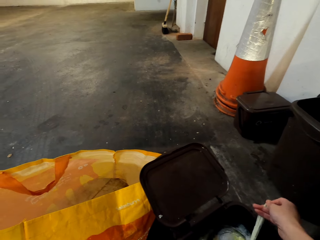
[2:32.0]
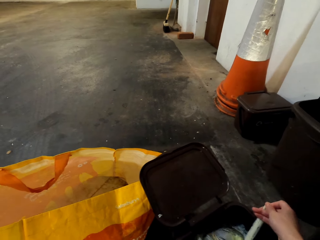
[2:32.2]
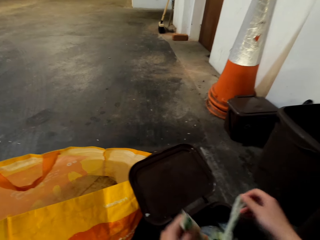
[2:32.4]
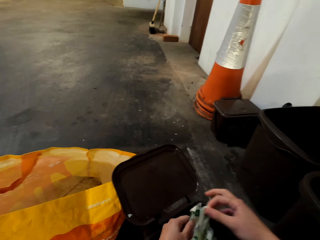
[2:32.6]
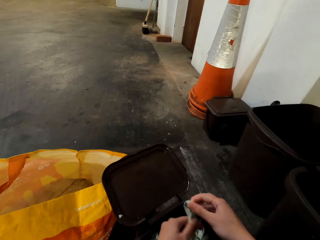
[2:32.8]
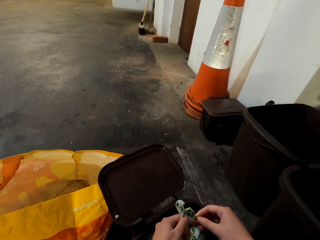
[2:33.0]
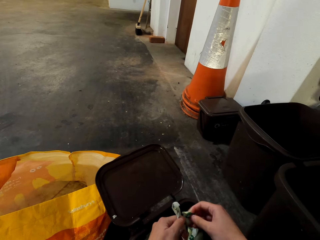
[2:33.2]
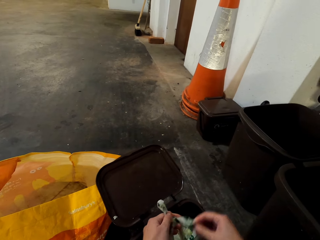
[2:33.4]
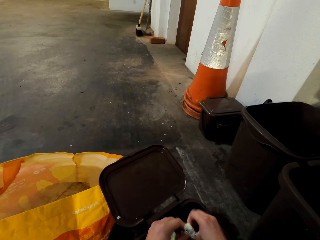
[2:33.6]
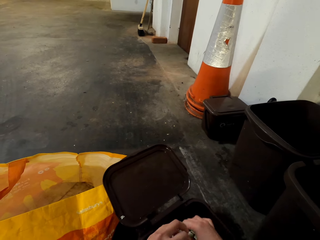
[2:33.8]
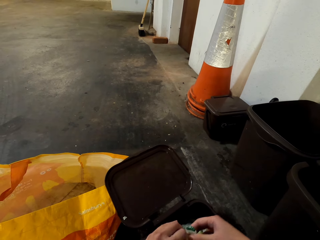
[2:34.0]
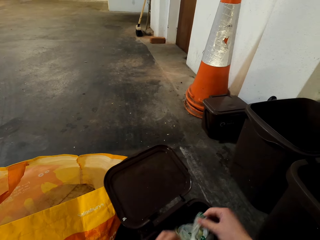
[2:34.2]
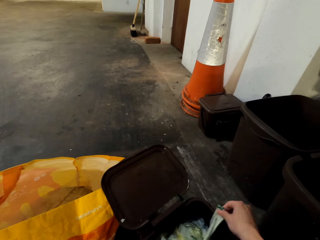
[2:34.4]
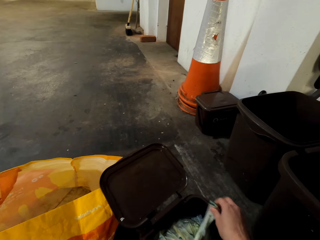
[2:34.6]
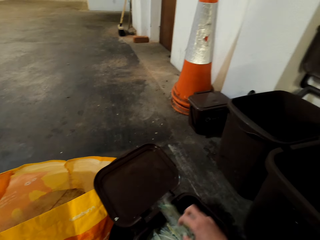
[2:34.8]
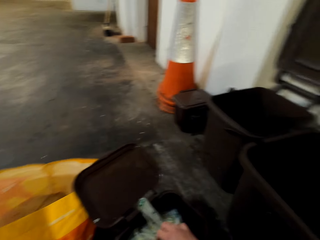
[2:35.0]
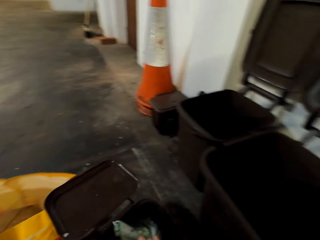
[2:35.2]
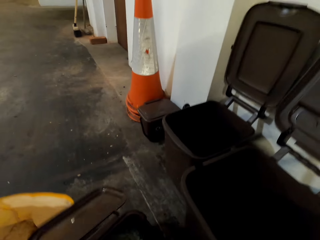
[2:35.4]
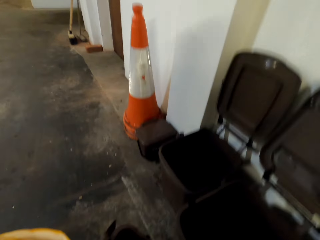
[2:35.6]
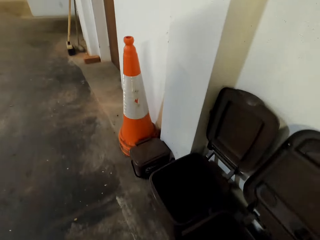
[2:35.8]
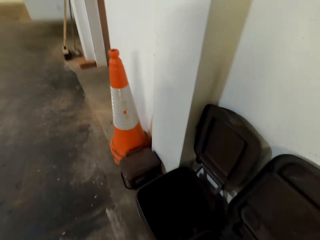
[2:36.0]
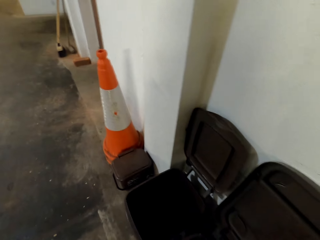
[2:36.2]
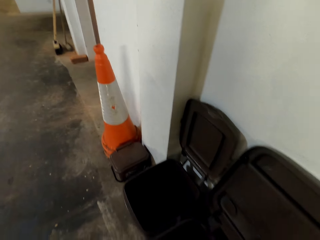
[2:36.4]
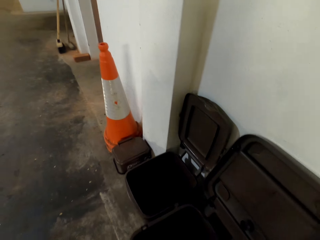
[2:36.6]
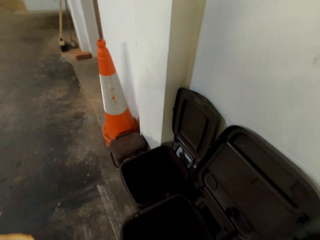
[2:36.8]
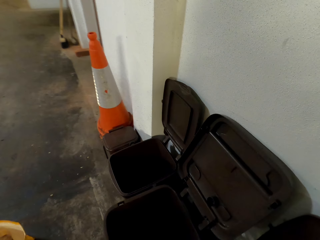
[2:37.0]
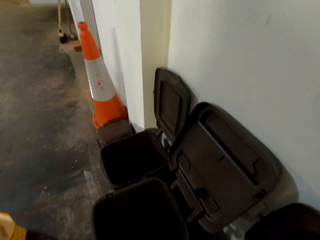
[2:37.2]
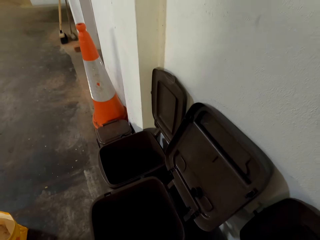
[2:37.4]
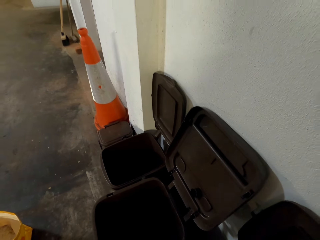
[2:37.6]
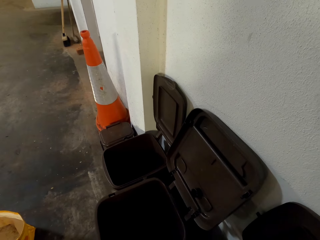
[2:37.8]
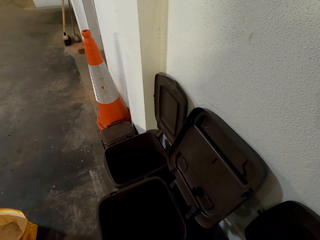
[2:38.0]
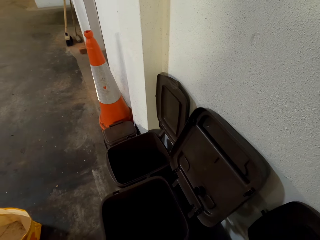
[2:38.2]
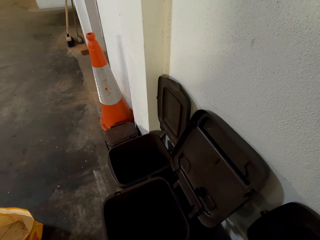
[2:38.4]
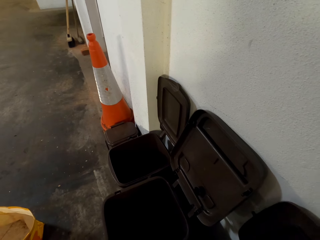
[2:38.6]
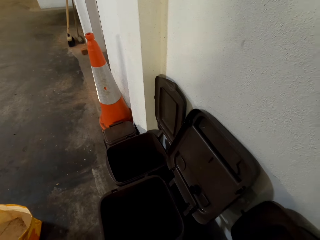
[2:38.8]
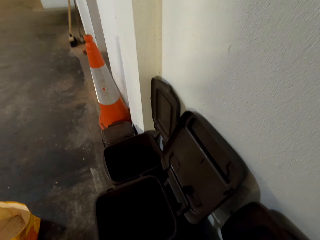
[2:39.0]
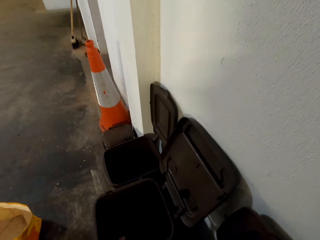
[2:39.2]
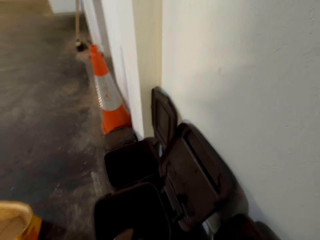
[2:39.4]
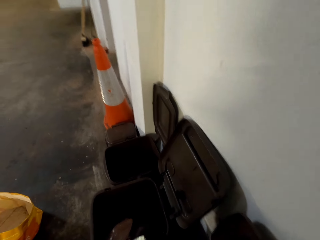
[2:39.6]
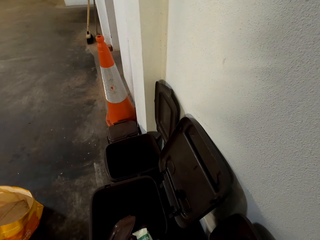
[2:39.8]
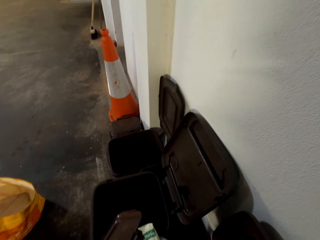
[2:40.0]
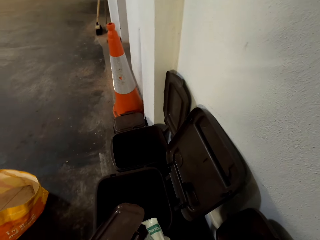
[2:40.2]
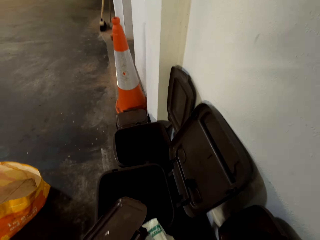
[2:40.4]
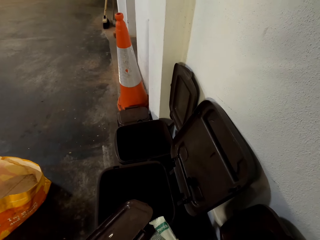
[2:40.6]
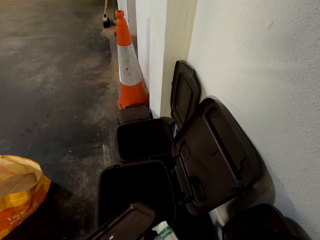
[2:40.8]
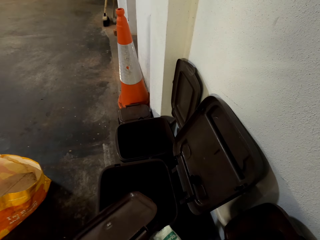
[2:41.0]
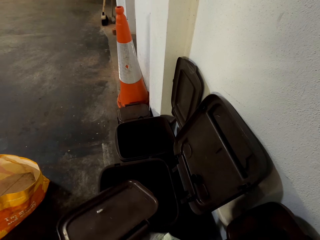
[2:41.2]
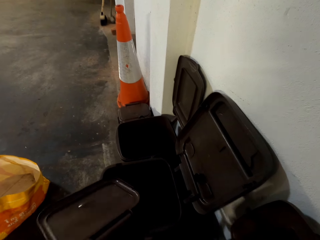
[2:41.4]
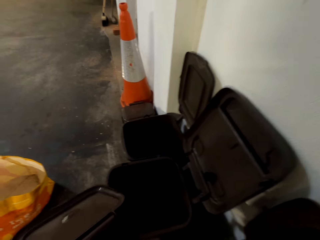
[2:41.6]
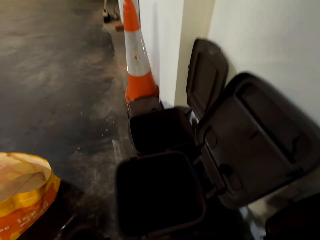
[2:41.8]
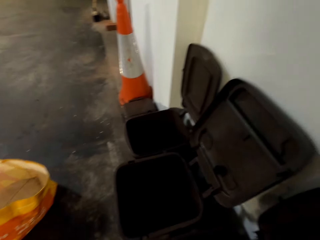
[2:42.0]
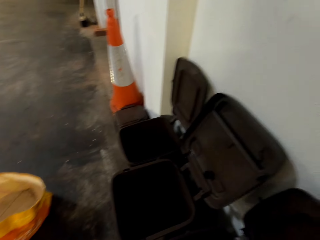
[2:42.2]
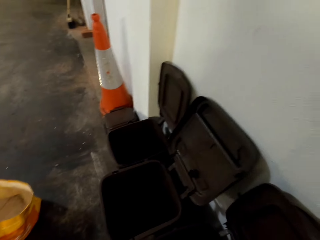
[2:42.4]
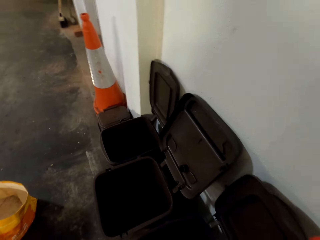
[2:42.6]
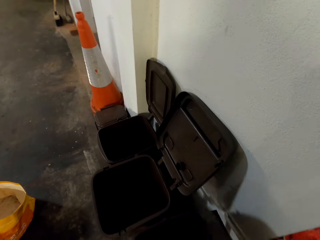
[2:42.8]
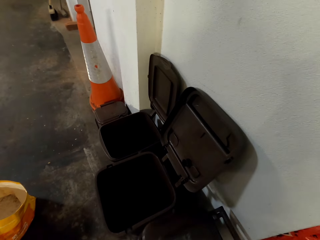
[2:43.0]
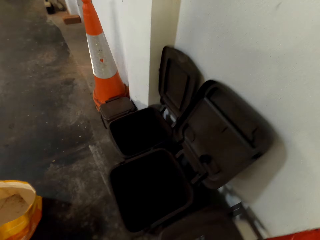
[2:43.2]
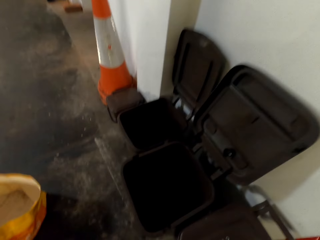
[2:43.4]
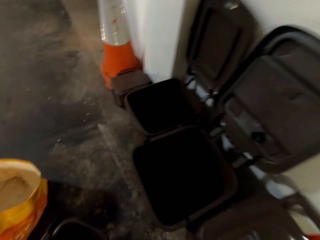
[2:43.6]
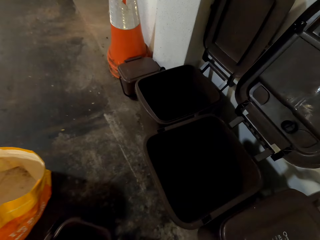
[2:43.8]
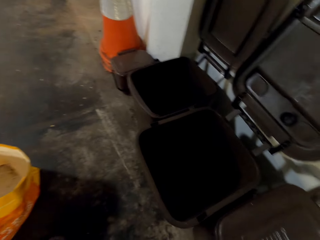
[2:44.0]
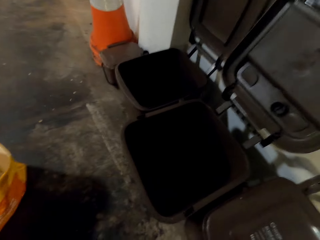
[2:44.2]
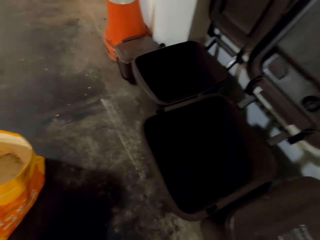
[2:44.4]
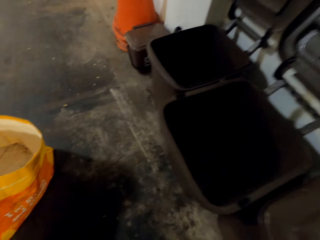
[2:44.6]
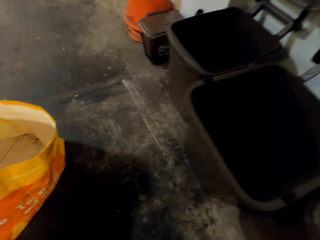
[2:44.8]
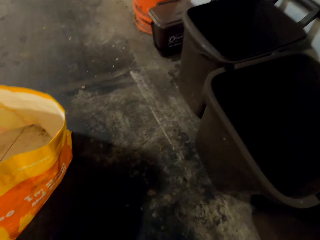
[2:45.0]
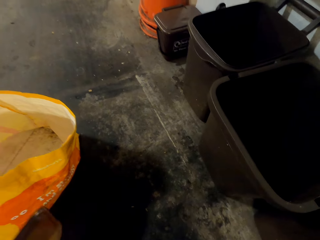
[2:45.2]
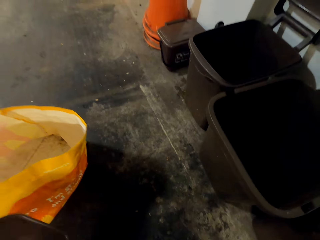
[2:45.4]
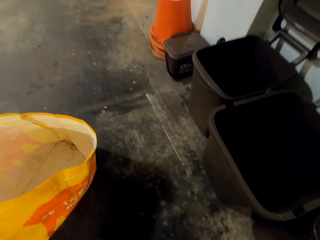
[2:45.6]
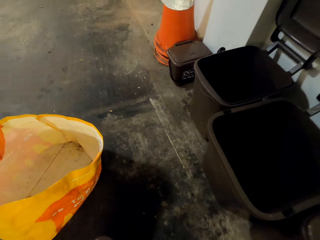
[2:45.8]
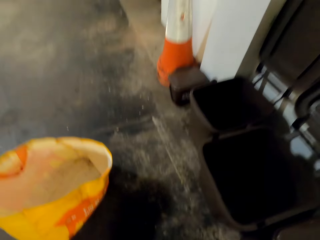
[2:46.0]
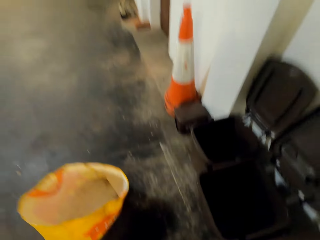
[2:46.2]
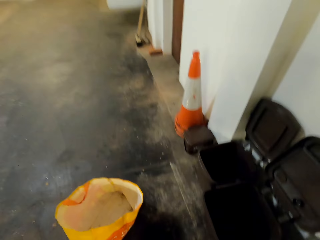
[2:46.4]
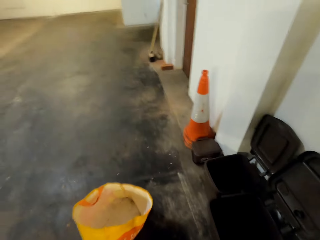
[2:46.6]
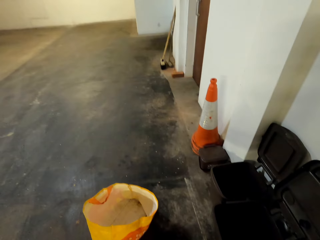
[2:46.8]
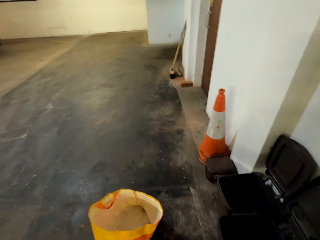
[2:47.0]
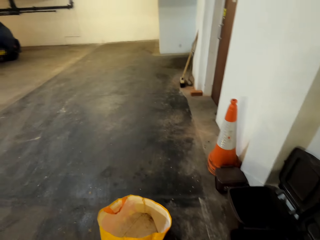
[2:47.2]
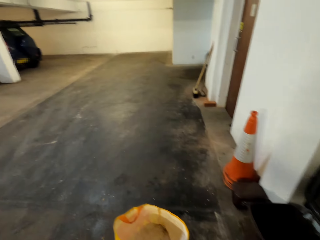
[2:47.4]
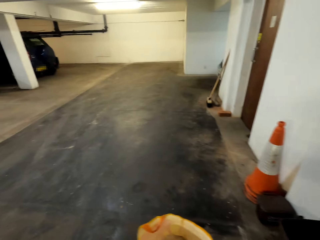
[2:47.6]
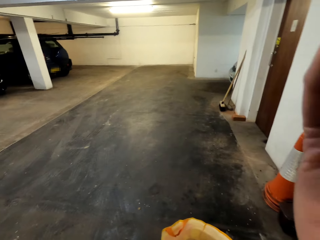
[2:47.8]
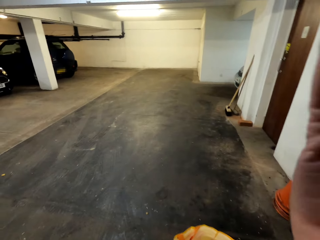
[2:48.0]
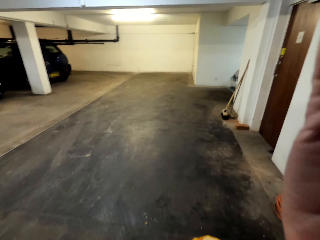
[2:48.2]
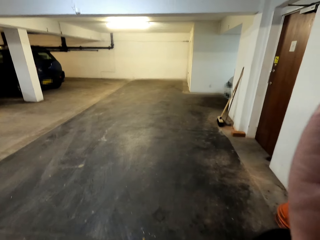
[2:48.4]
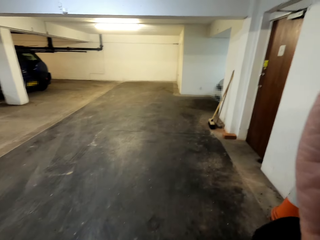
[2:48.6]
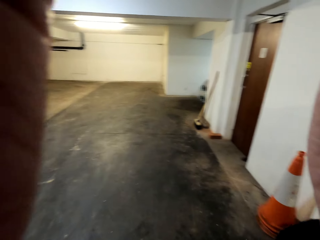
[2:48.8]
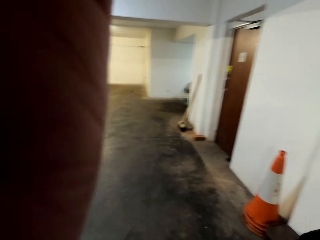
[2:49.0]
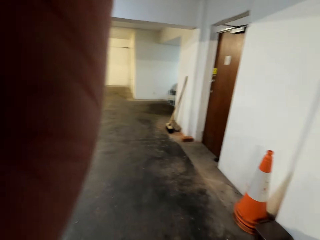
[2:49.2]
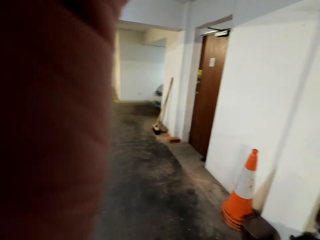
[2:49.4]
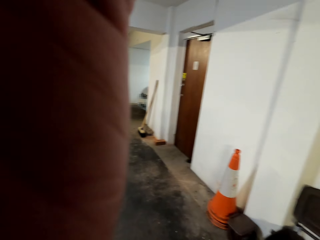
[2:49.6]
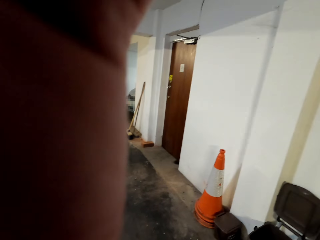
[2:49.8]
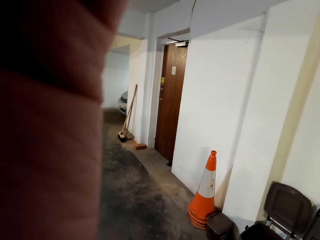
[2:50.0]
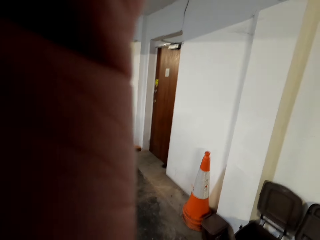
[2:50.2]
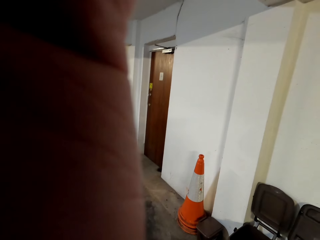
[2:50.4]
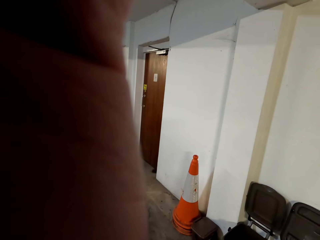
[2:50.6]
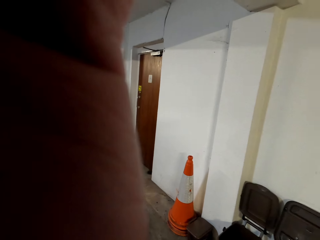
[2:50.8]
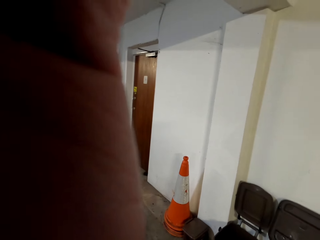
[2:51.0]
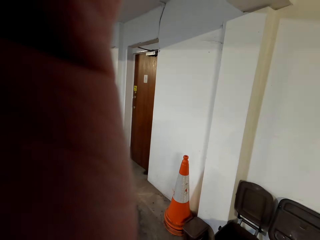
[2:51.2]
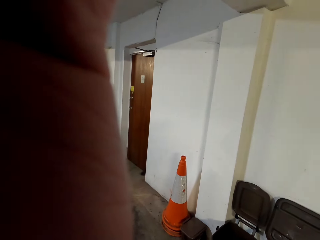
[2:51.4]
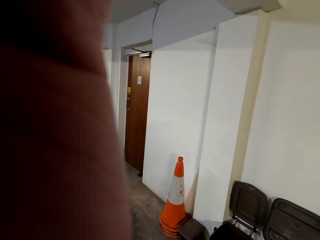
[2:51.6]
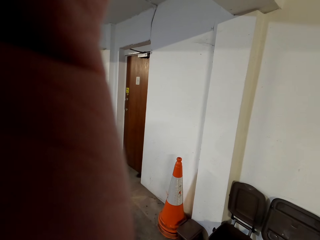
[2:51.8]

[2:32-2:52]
The camera wearer looks around. They pick up the paper bag. They do something. They put the paper bag in the trash can. They close the trash can. They move around. They walk around. They adjust the camera. They touch the camera.
